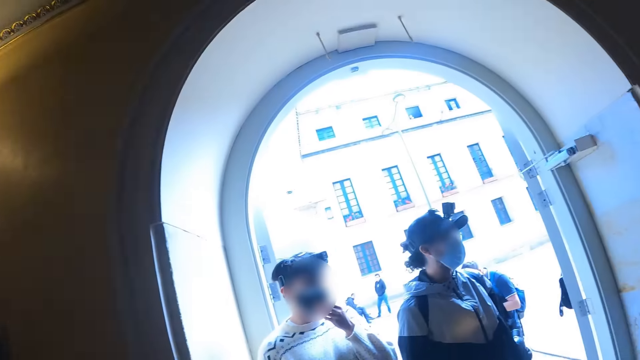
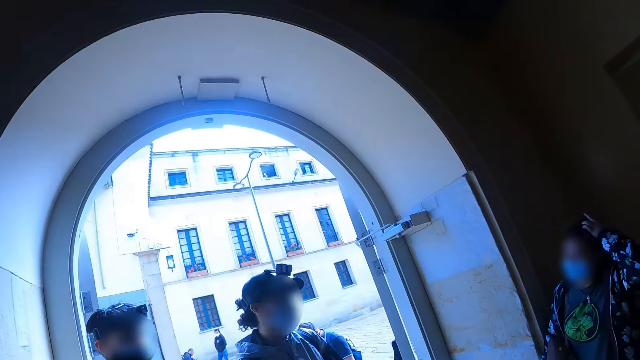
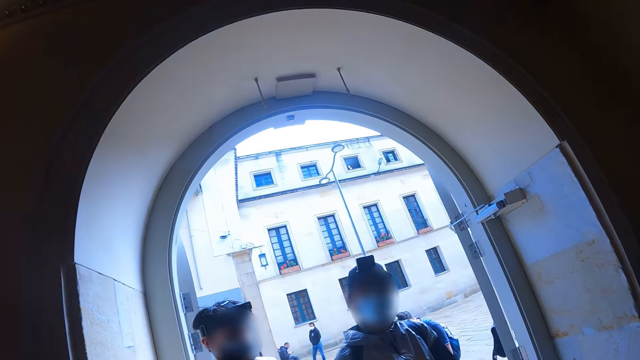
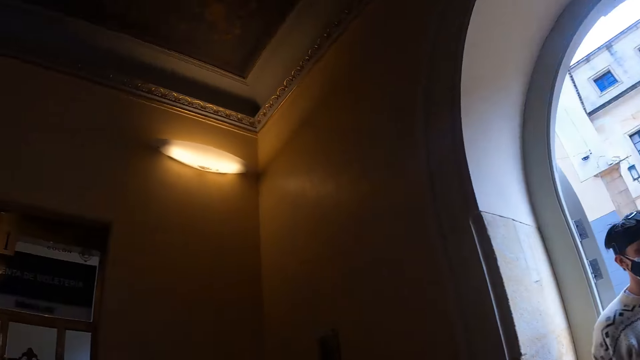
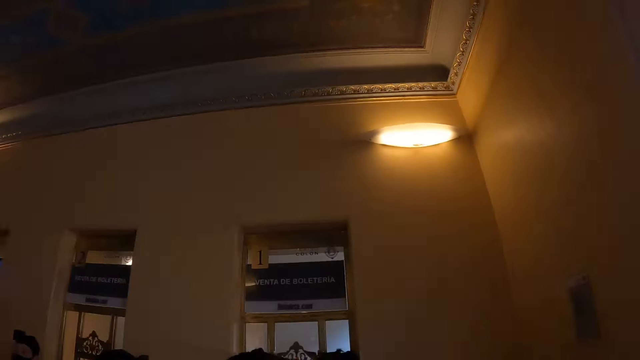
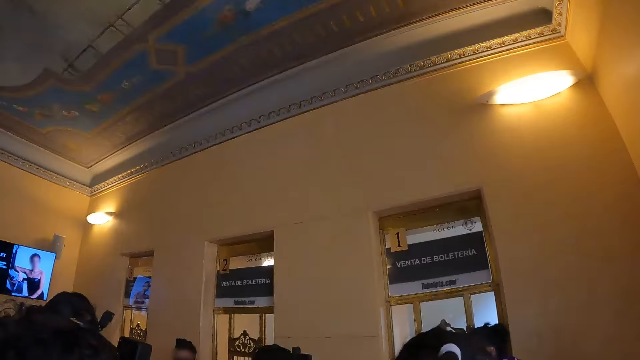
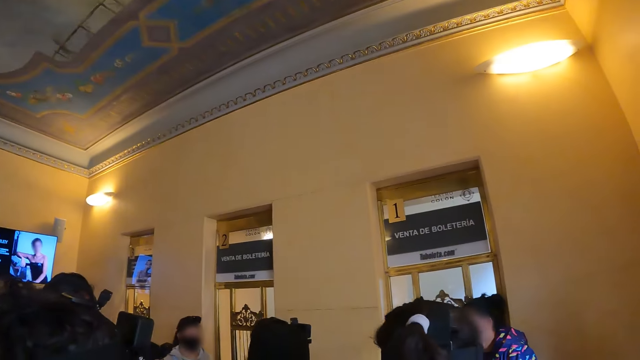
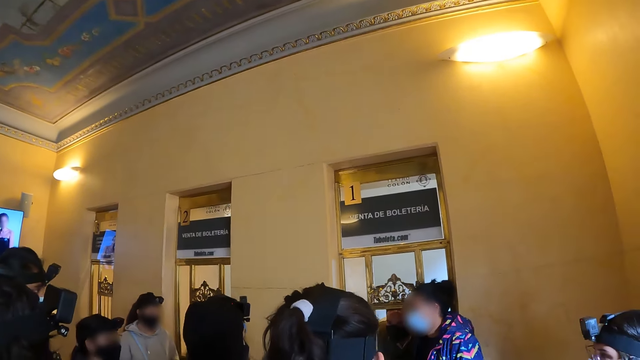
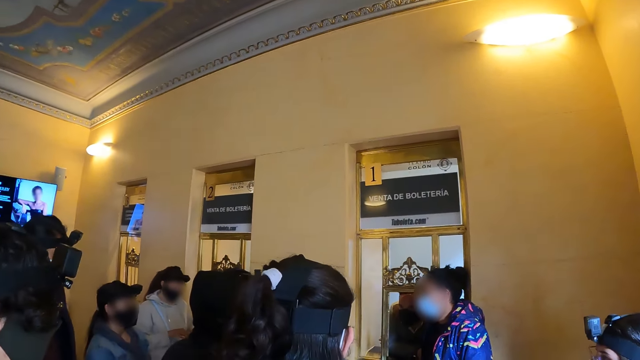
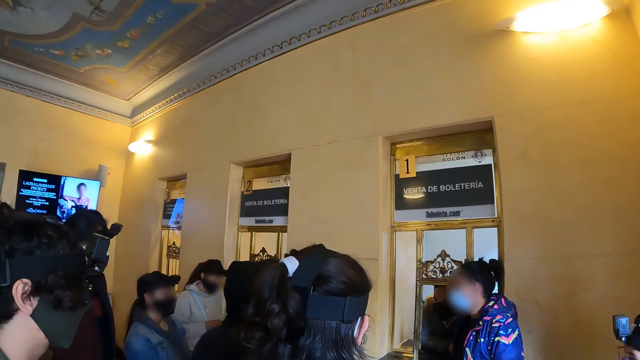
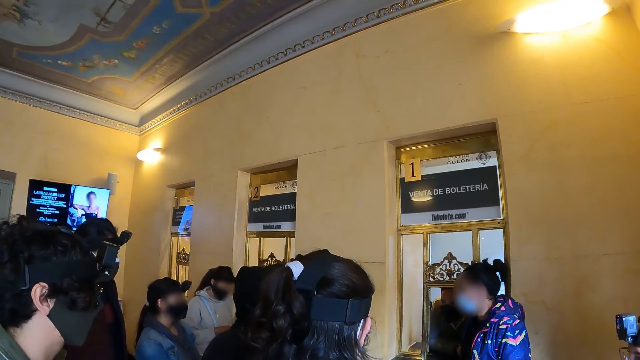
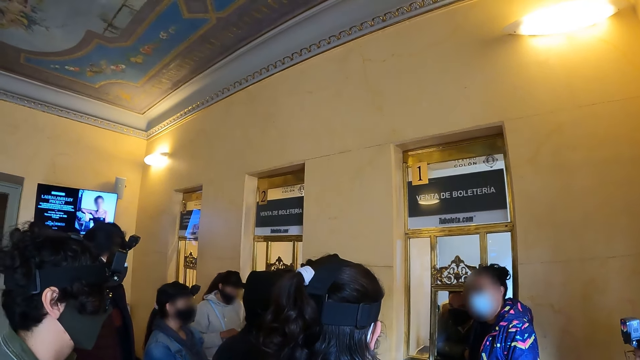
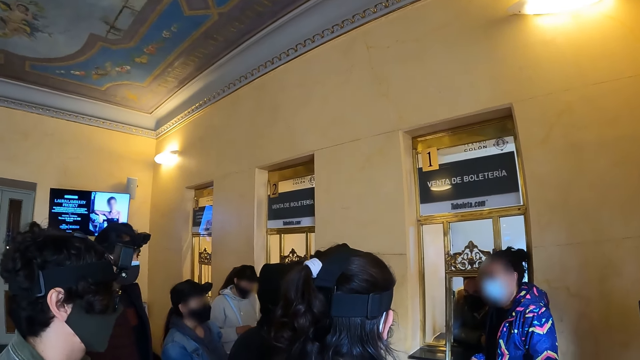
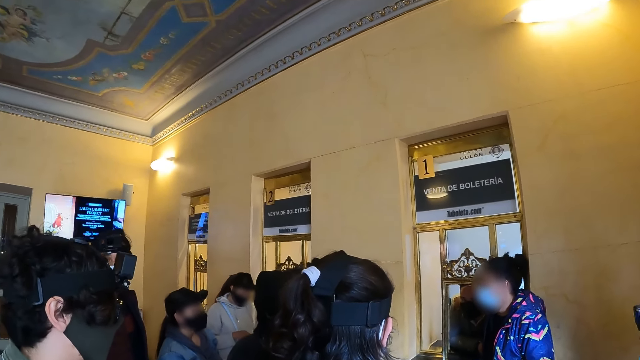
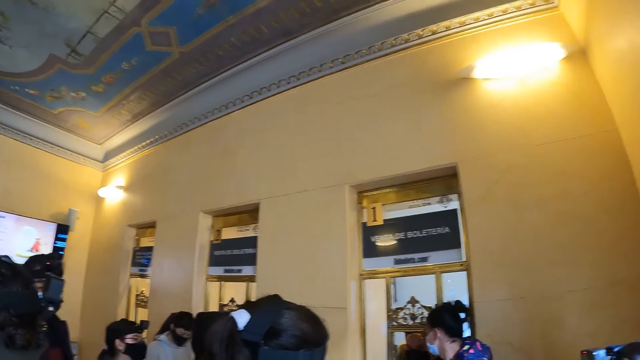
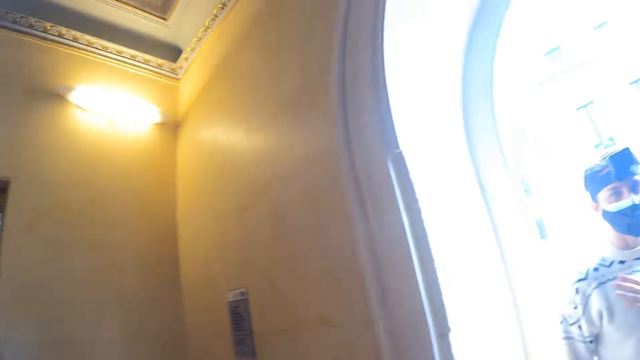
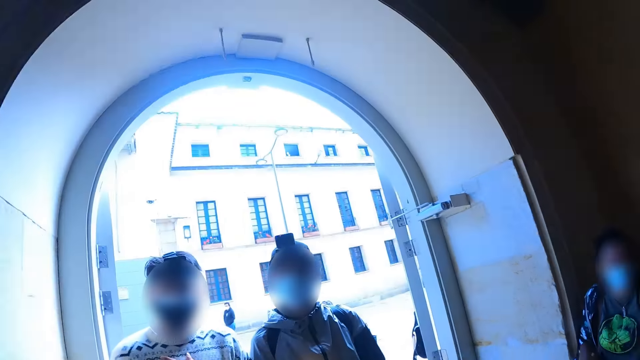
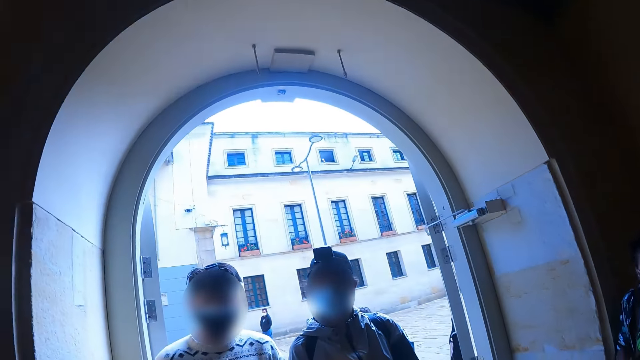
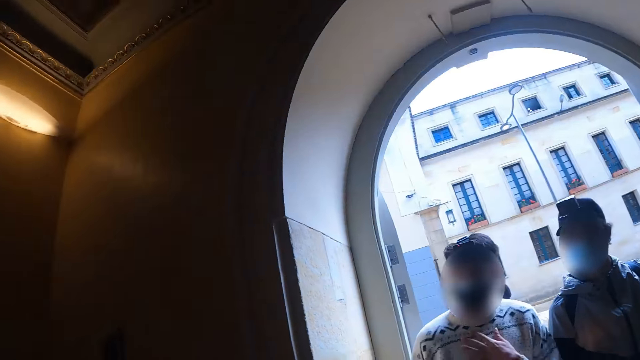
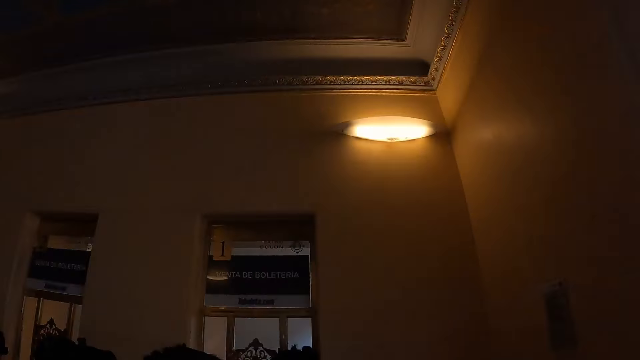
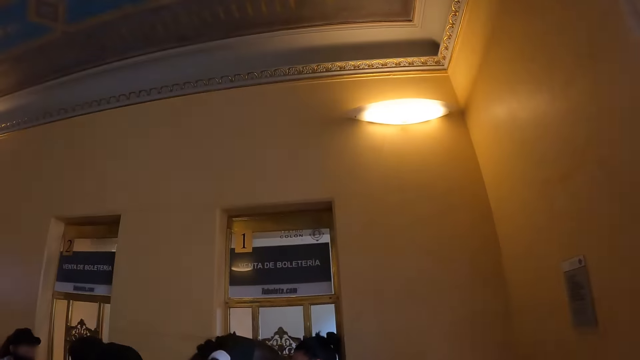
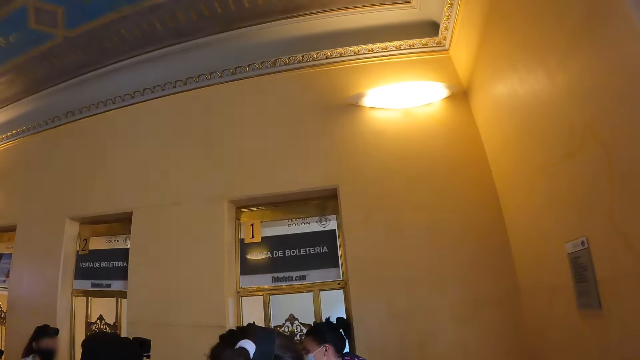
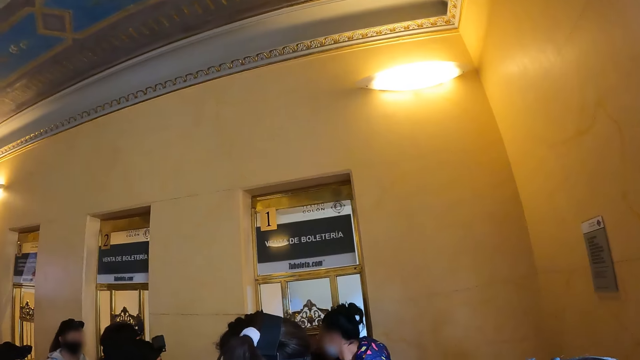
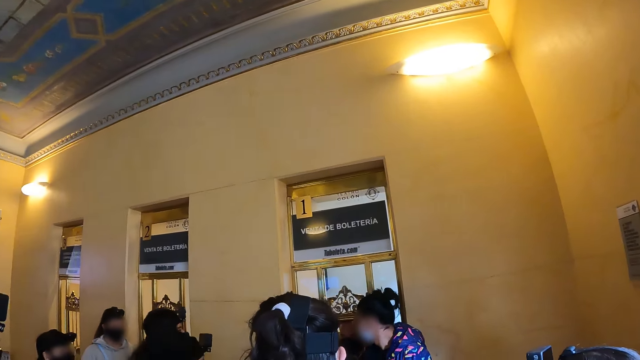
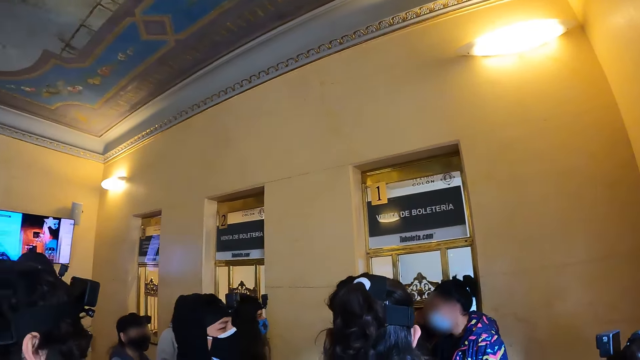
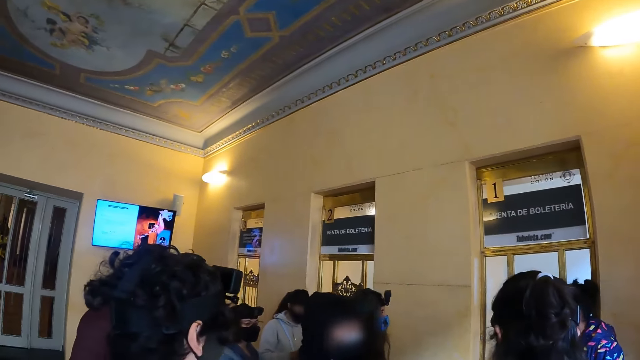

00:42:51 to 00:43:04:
A woman converses with friends. The camera wearer looks around. A lady and a man stand at the entrance.

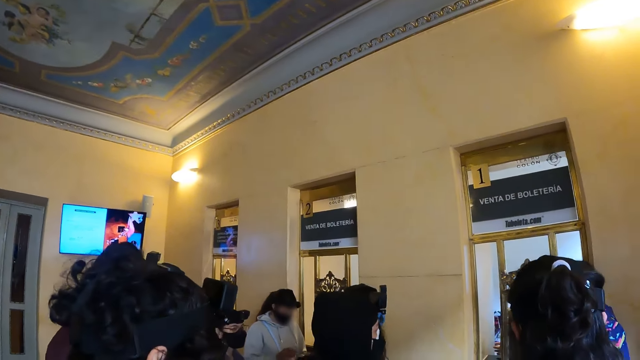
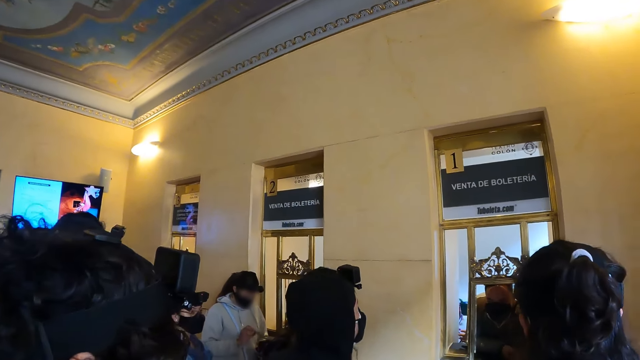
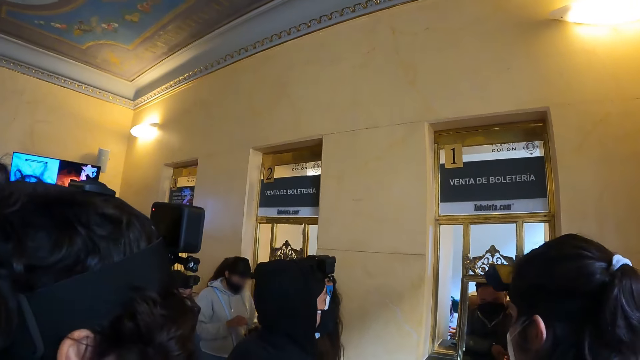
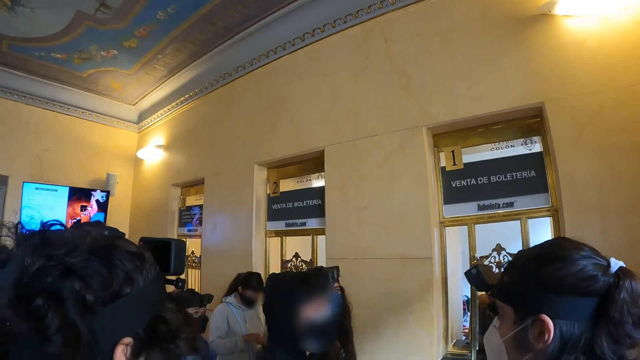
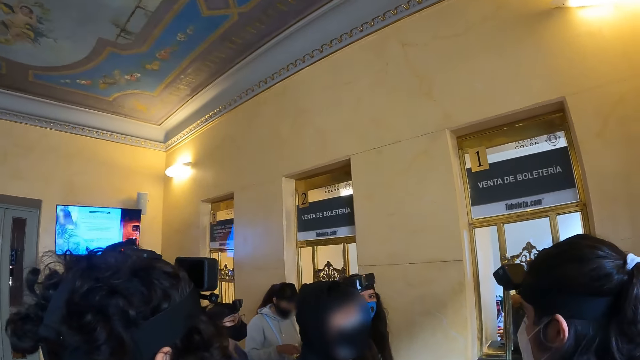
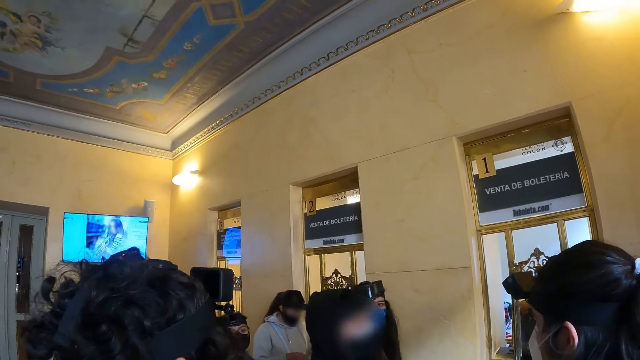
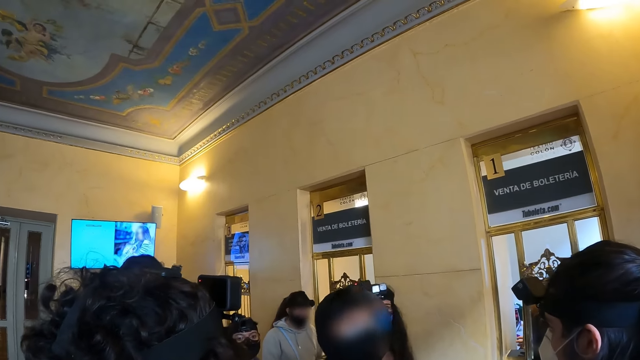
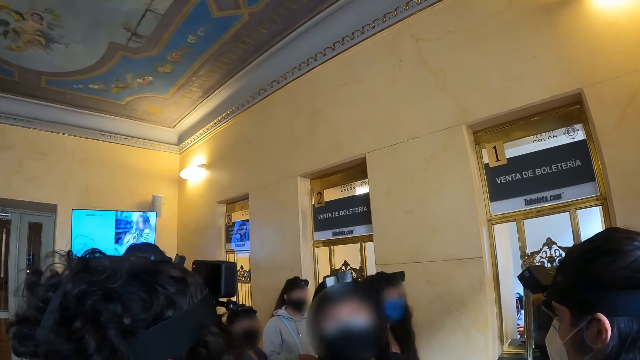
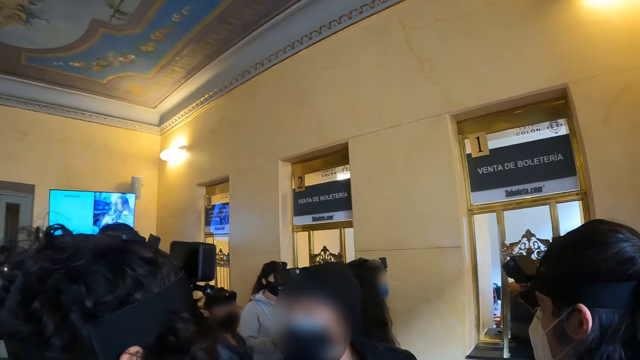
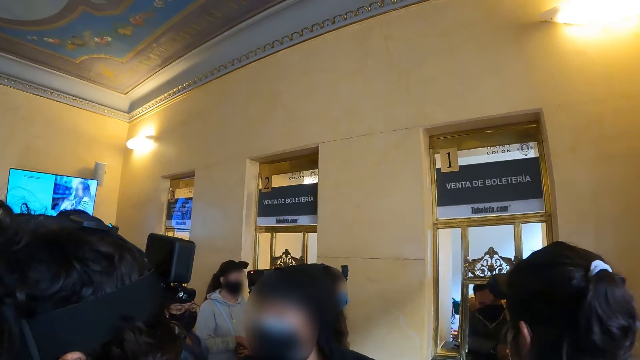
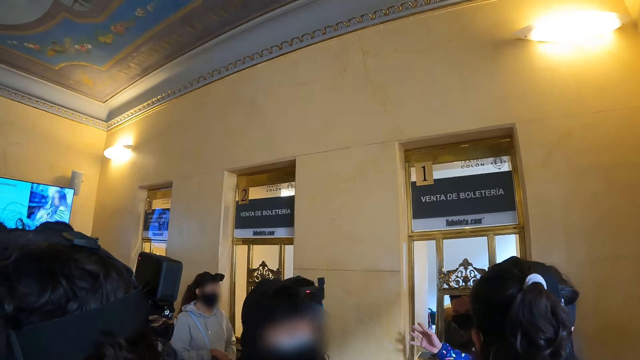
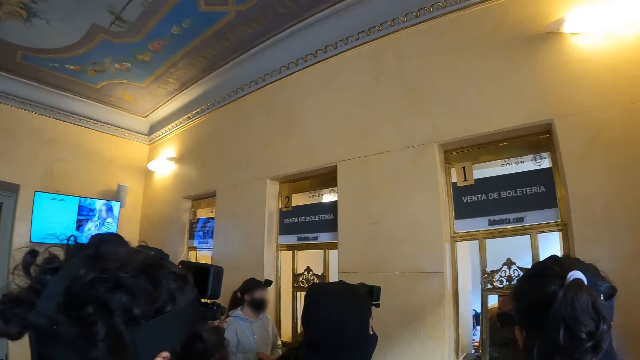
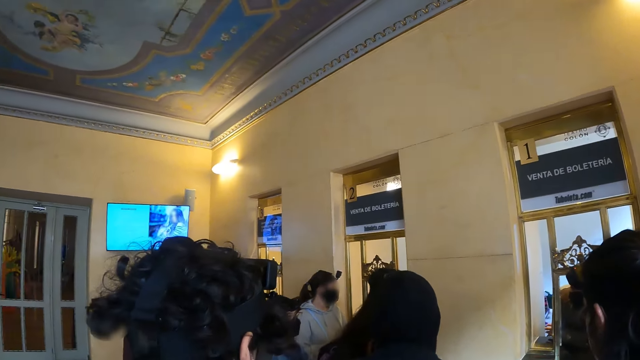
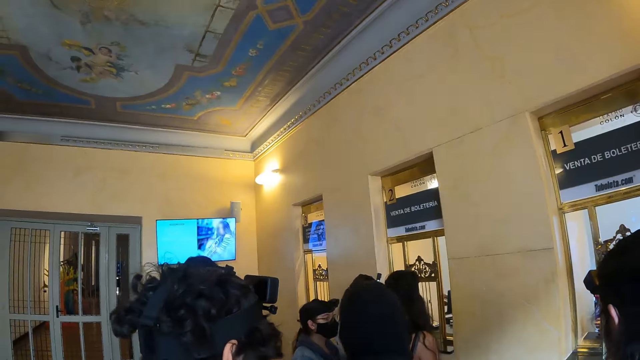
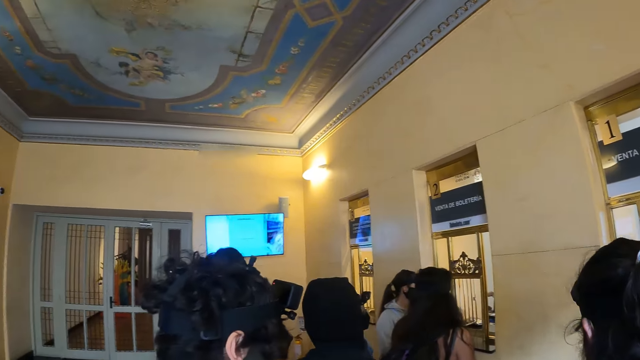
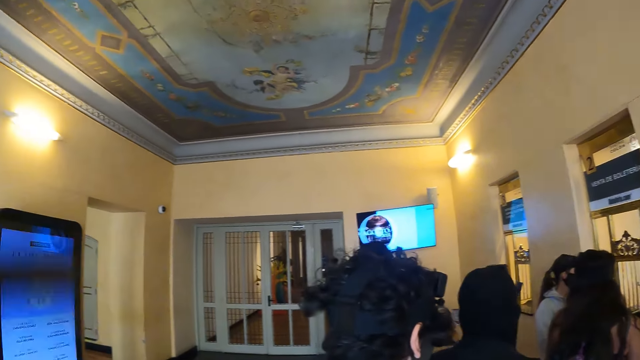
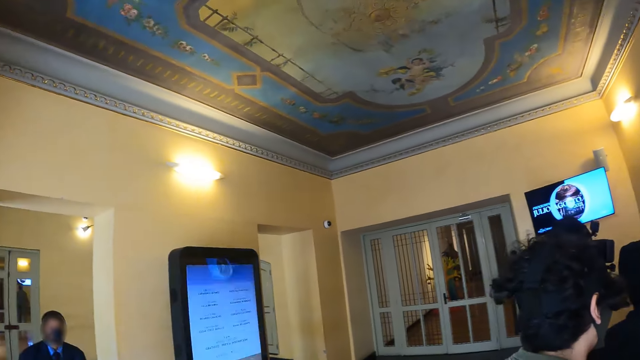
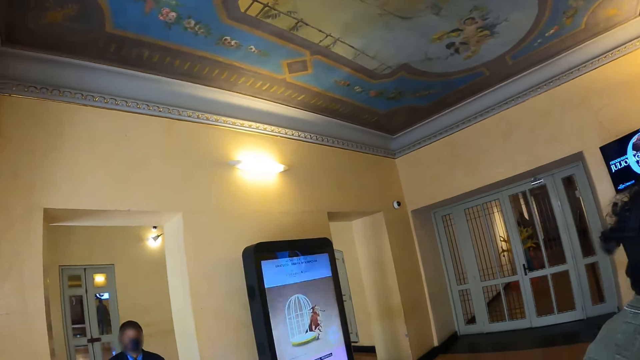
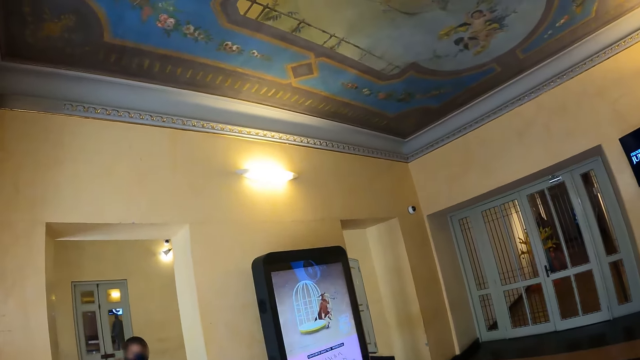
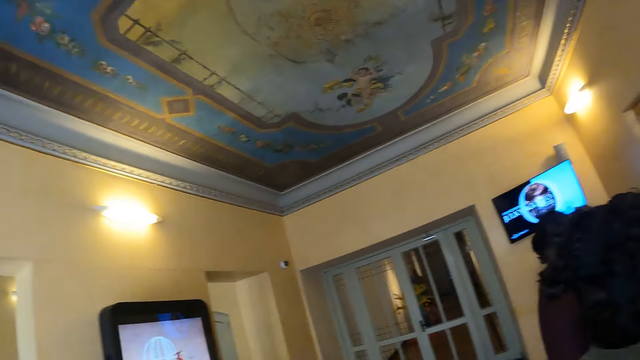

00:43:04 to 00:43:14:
A man converses with a woman. The camera wearer looks around. They make a step.
